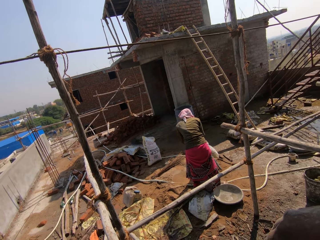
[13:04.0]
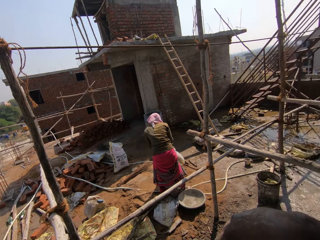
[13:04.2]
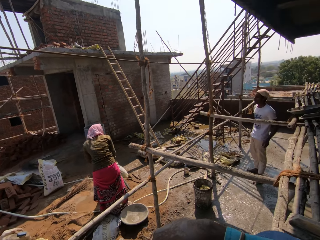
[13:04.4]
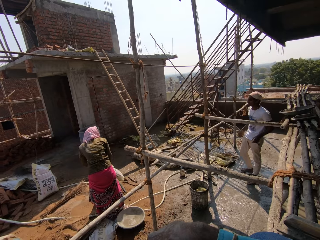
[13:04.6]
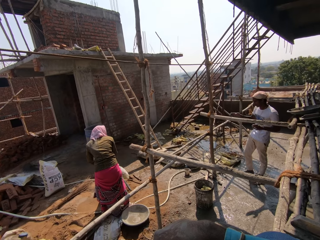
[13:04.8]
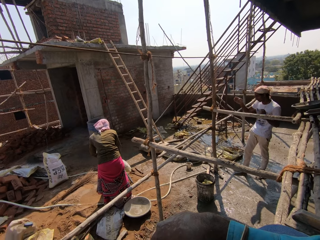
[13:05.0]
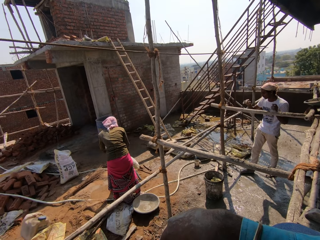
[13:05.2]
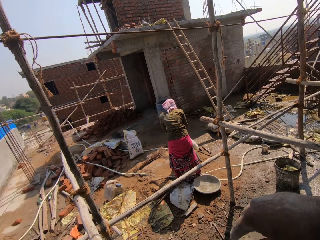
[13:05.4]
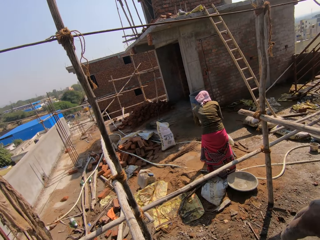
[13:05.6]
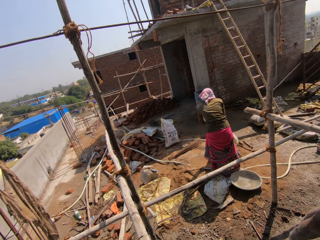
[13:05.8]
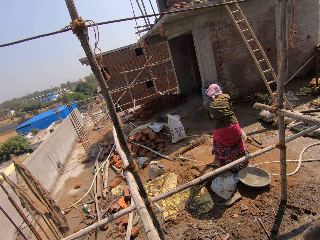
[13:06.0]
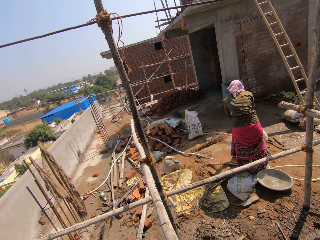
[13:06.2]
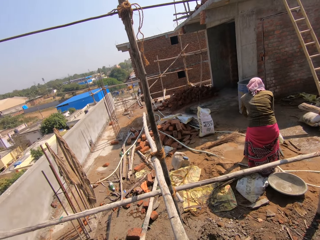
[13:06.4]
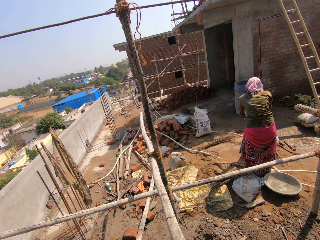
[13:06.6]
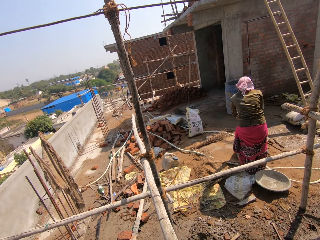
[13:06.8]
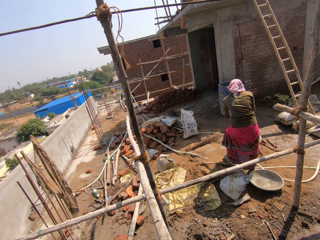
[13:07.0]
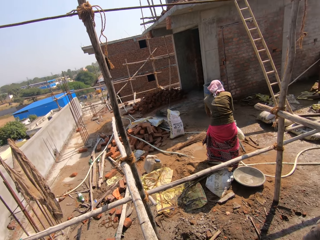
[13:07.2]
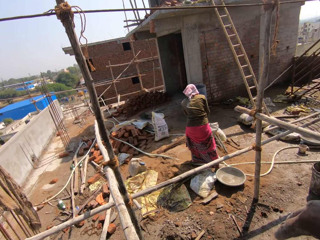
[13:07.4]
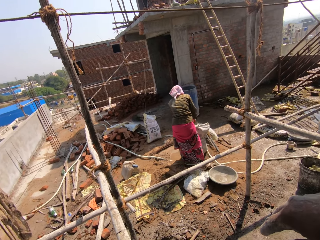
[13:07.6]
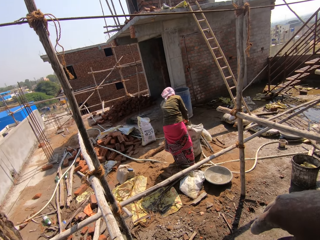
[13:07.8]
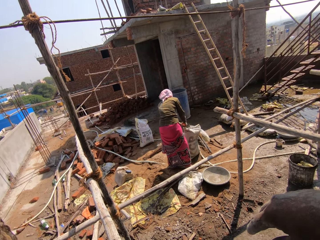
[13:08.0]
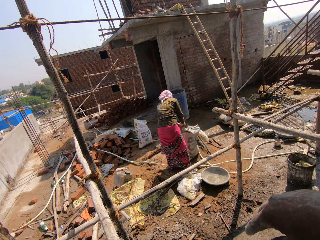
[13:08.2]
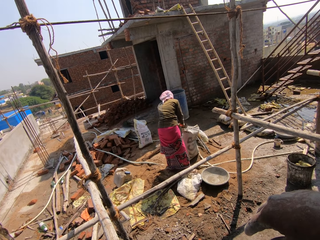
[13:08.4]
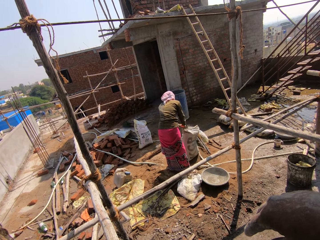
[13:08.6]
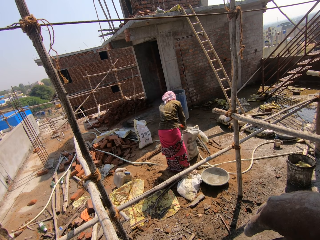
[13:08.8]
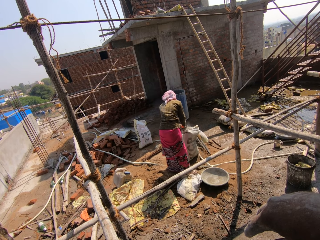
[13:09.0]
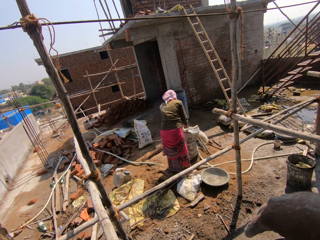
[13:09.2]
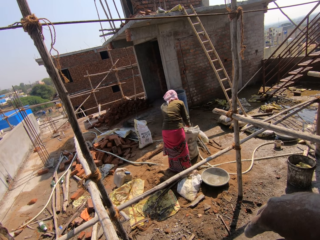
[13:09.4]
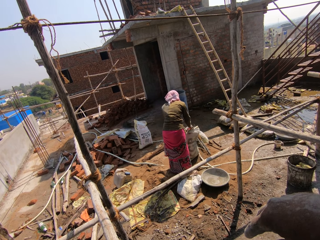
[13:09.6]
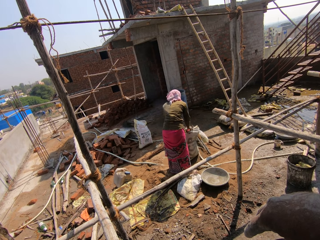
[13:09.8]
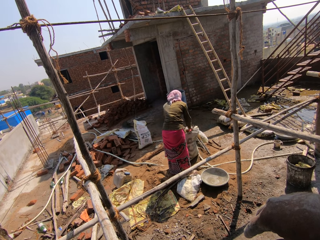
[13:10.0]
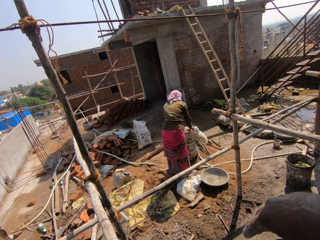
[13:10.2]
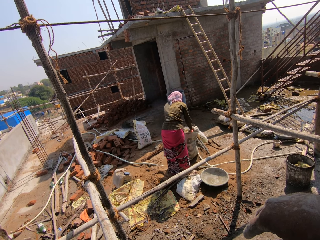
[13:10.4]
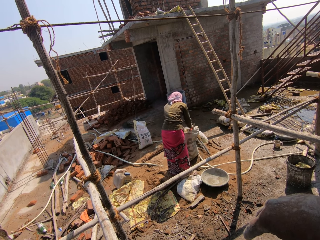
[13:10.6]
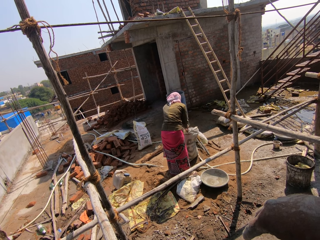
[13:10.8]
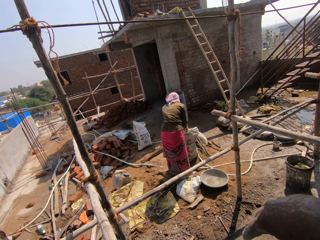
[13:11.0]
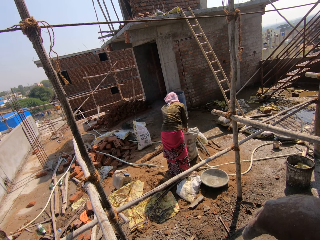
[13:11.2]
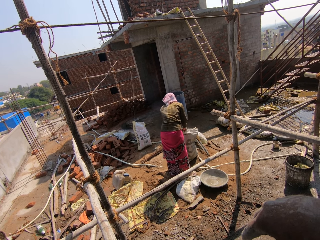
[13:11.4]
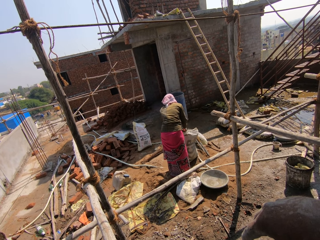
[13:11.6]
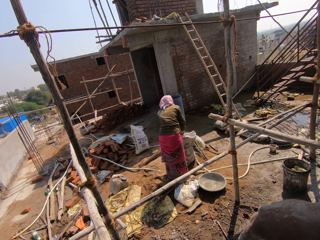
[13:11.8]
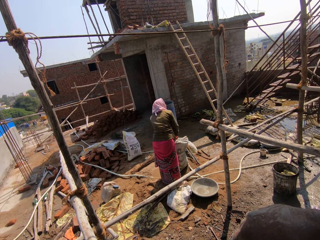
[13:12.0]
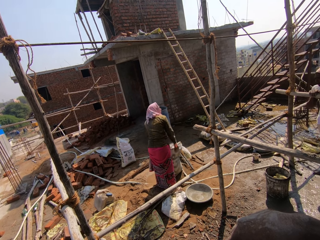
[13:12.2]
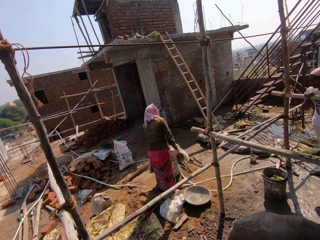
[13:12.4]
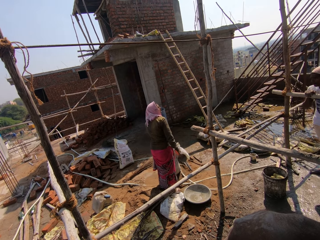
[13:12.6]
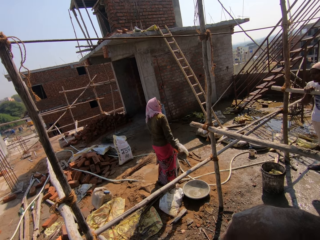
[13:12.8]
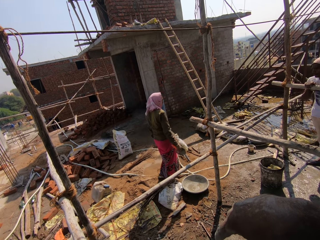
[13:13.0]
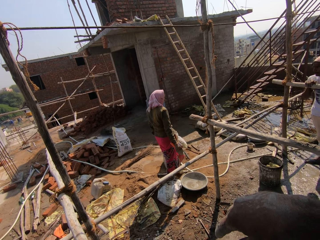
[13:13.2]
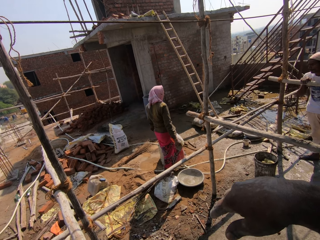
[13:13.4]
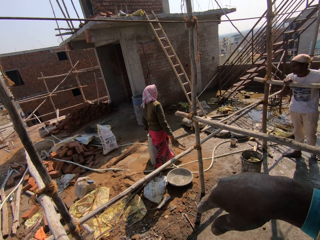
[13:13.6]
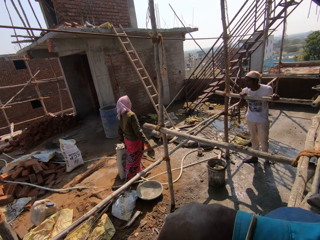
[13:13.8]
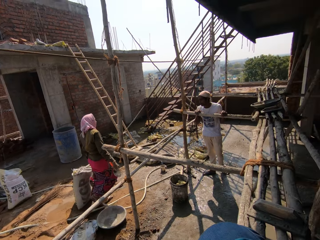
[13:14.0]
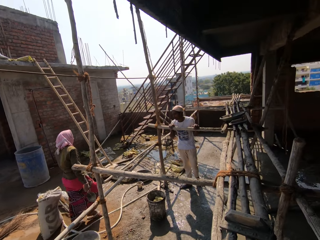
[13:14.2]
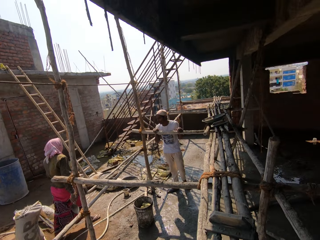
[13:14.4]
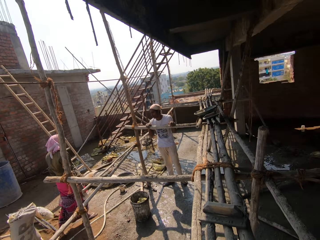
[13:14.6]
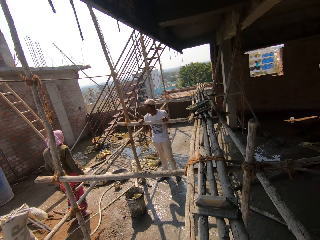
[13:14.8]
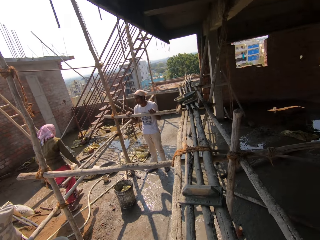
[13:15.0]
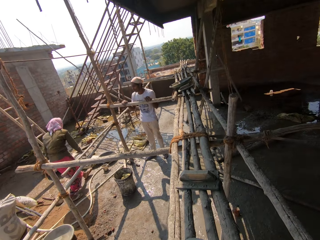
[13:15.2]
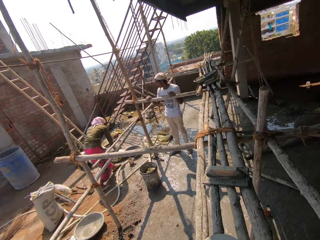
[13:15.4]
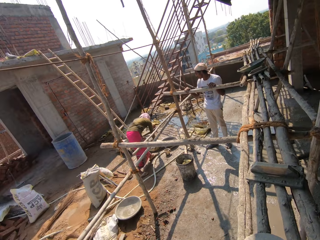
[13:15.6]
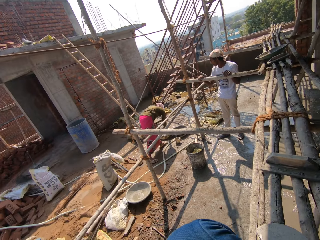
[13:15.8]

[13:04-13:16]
A man gestures his hand. The camera wearer looks around the construction site. A woman cuts the sack with the trowel. The woman pulls the trowel off the sack and walks around the sack. The man holds the wood rod. The woman moves a bit and walks around the construction site.

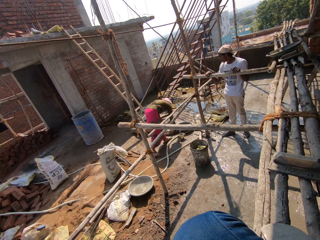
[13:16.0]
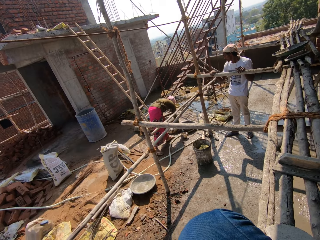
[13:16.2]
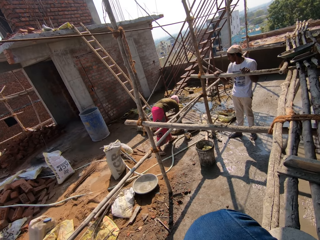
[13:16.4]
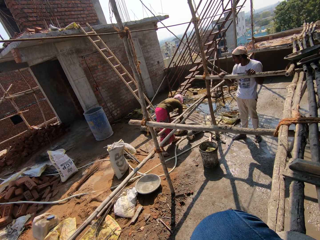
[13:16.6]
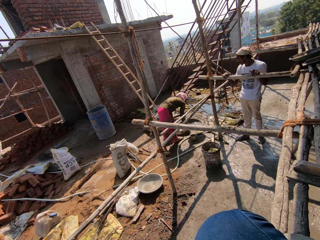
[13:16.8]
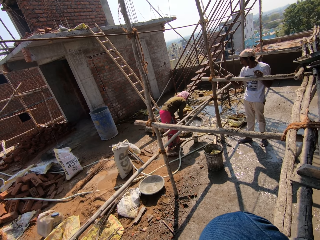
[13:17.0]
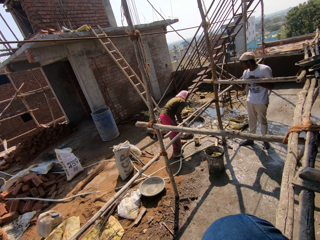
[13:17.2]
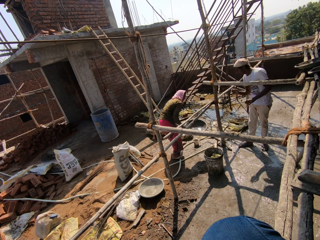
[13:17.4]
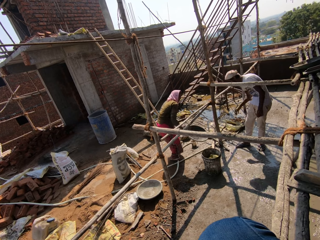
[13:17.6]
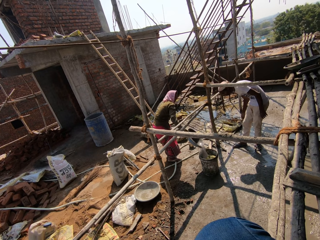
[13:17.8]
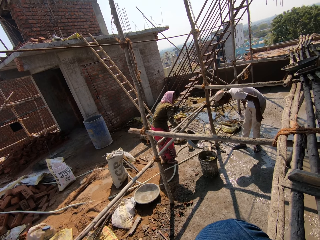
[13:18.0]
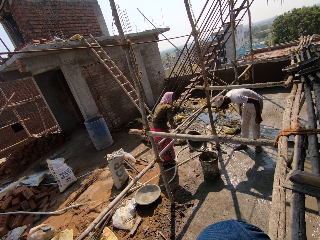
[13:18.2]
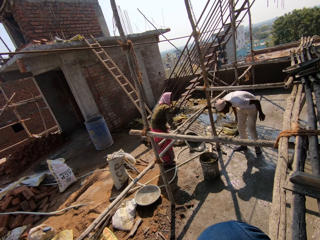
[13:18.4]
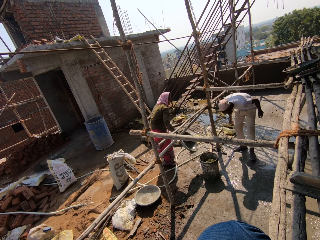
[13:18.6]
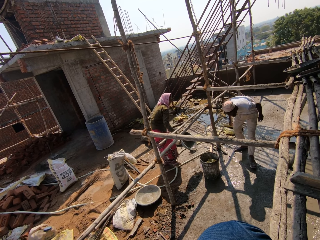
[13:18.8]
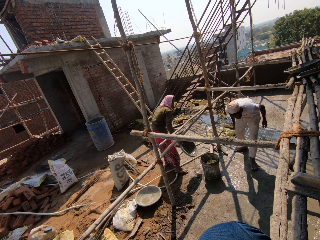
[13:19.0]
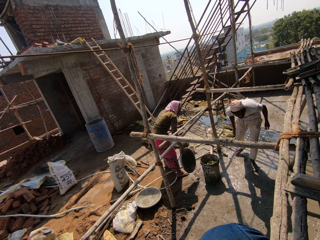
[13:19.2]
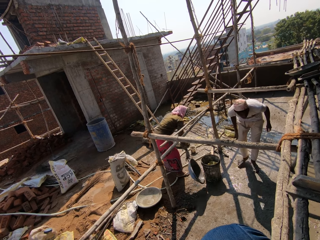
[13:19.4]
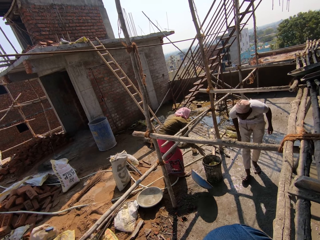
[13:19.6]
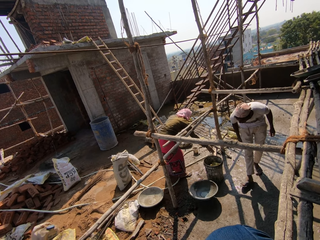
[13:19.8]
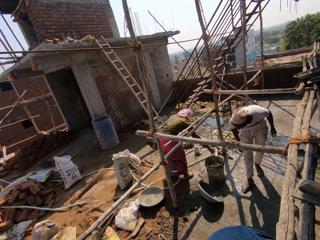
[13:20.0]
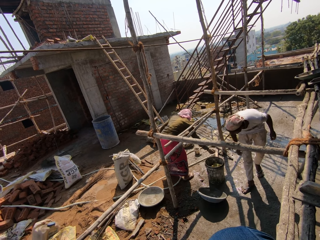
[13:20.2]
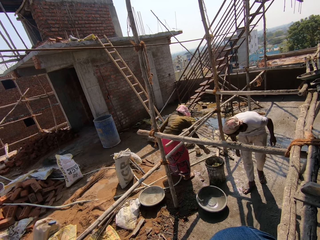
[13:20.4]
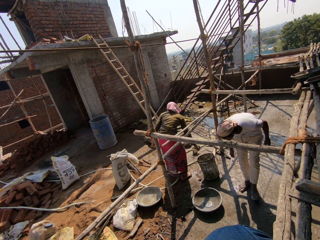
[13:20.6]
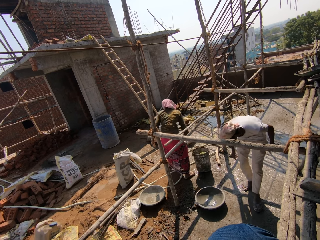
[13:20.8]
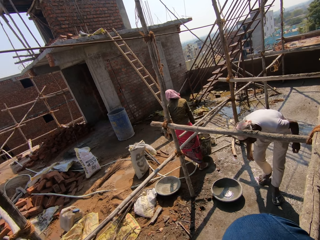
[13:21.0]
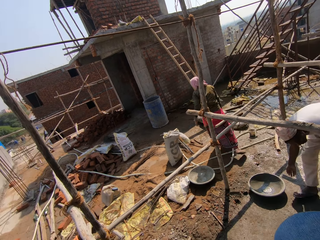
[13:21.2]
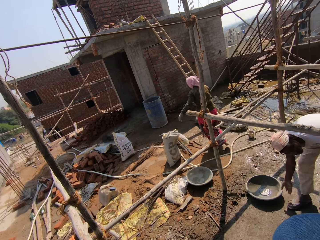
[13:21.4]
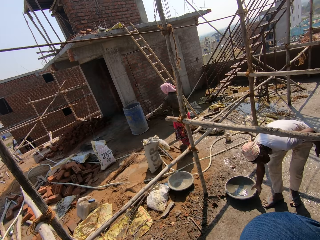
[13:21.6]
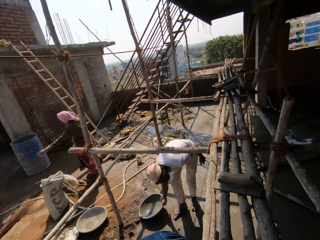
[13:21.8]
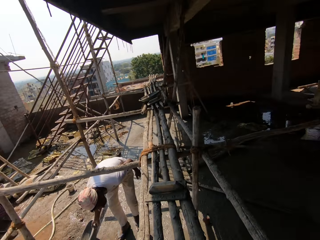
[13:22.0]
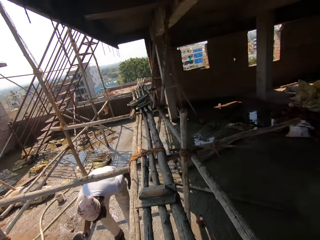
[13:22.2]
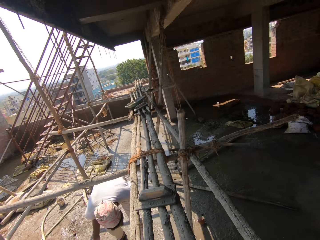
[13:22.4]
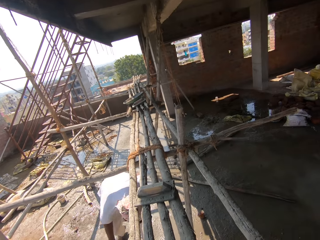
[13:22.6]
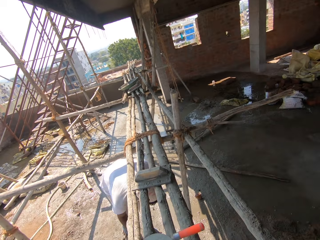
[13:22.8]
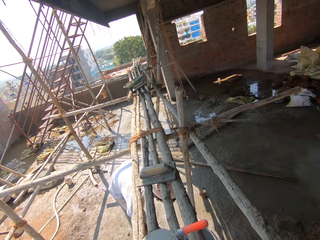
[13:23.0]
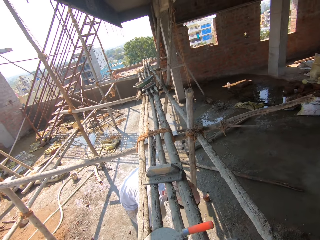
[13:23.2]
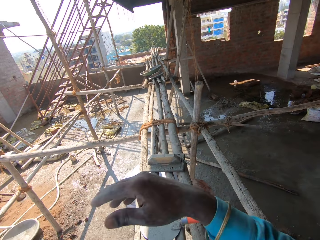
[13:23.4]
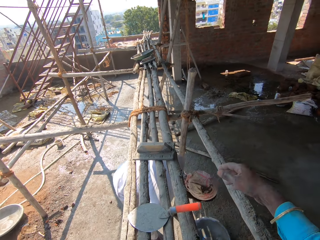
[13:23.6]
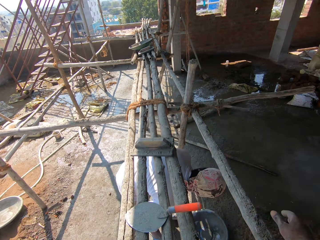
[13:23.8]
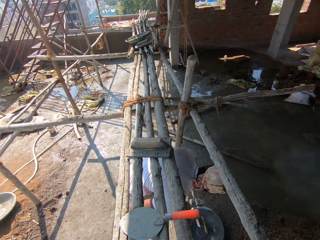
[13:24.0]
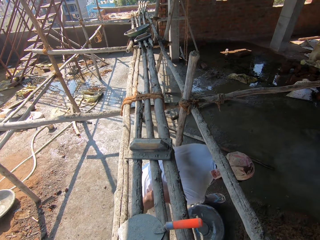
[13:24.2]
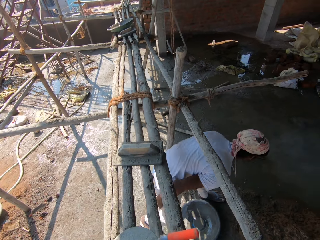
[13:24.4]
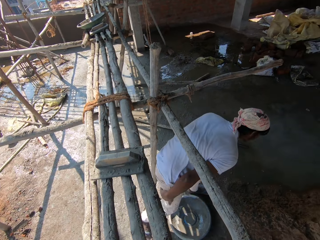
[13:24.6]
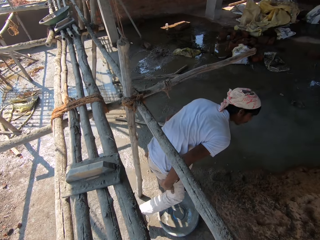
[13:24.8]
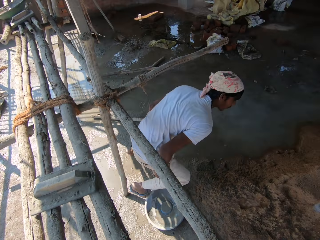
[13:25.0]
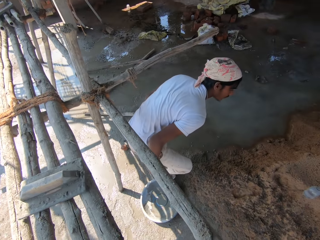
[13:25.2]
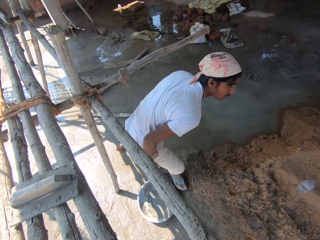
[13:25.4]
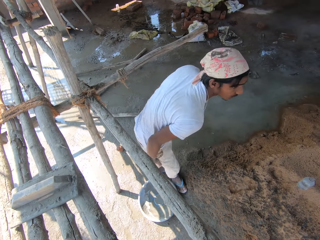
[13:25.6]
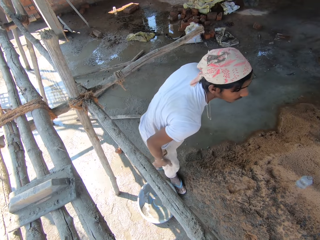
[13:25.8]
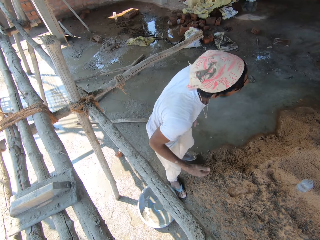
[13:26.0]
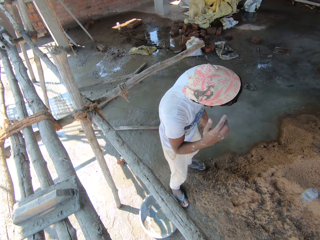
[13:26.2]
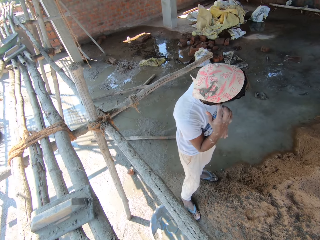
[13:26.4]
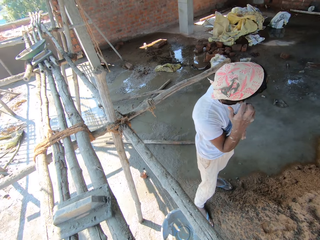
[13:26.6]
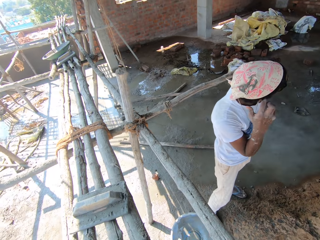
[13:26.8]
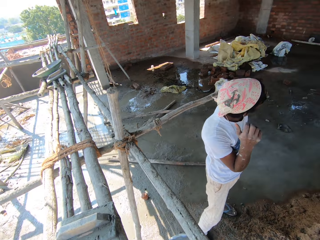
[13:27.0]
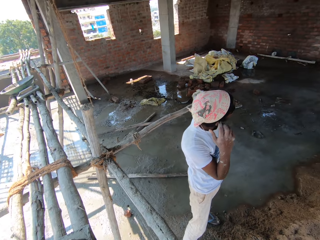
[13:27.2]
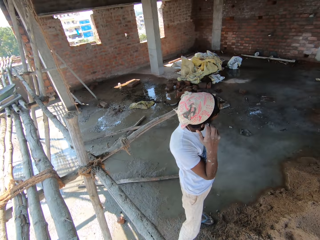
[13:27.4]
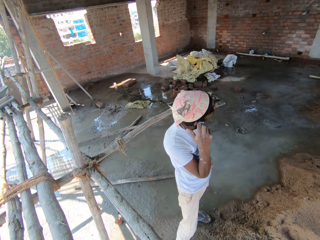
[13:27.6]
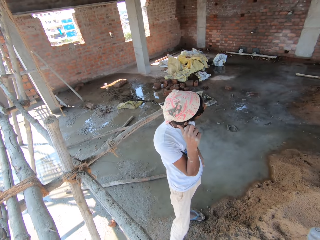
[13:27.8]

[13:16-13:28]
A woman bends. She picks up a bowl or basin. A man bends. The woman pours water in the container. The man walks around the construction site. The woman drops the bowl on the floor with the right hand. The woman carries a bucket and picks up the bucket with the right hand. The man picks up the bowl. The camera wearer looks around. The man walks around the construction site. The man stands up, cleans his ear with his finger and moves the right hand.
